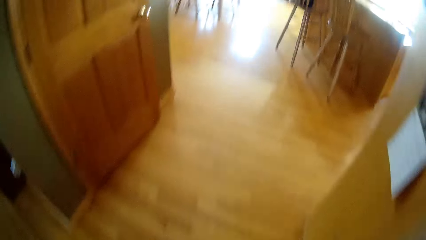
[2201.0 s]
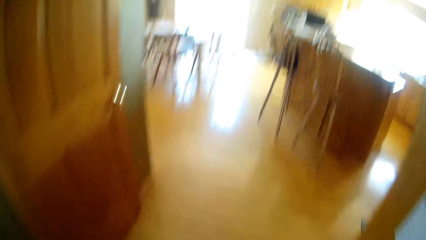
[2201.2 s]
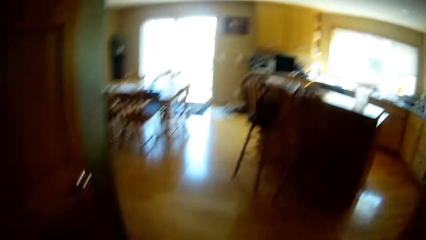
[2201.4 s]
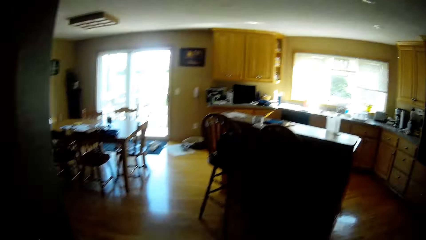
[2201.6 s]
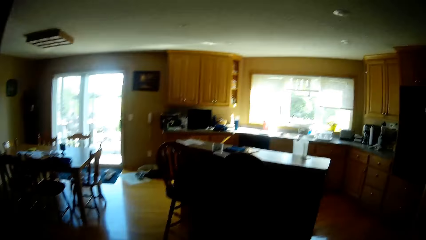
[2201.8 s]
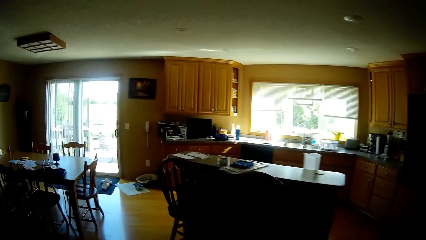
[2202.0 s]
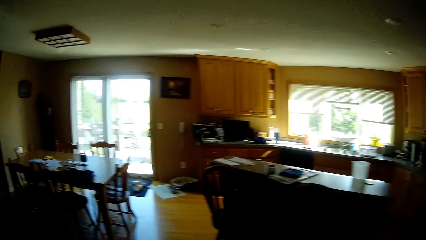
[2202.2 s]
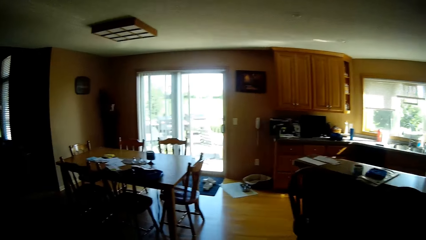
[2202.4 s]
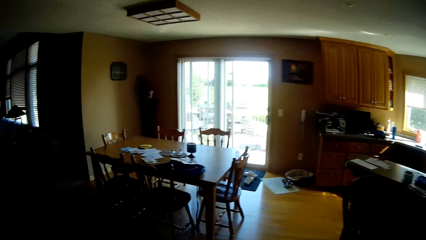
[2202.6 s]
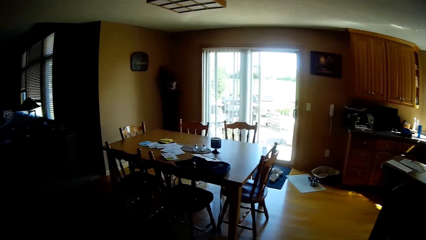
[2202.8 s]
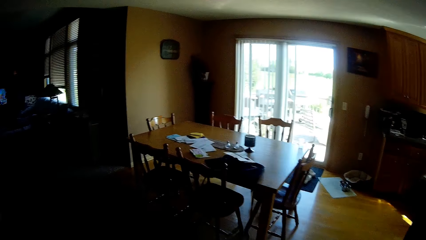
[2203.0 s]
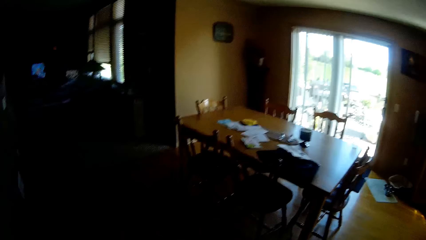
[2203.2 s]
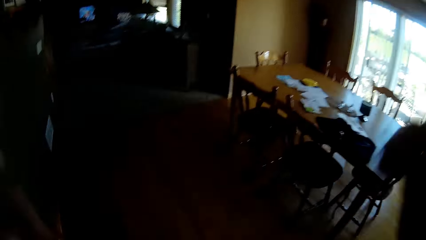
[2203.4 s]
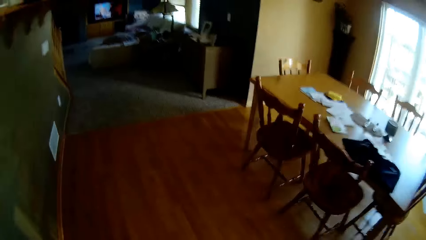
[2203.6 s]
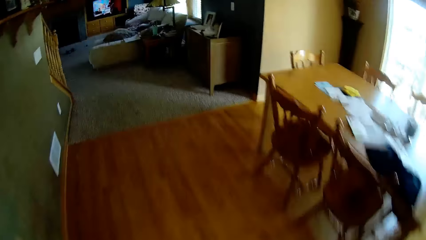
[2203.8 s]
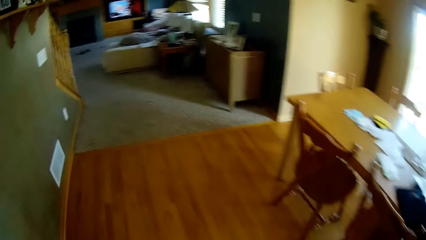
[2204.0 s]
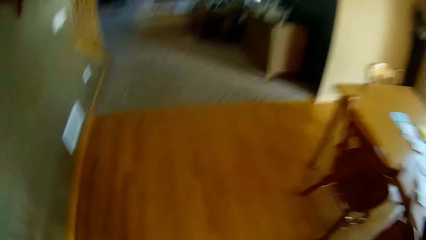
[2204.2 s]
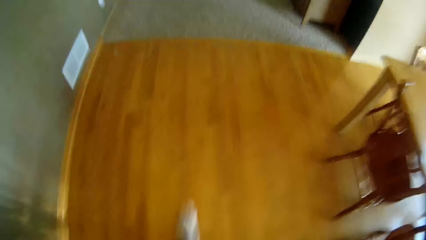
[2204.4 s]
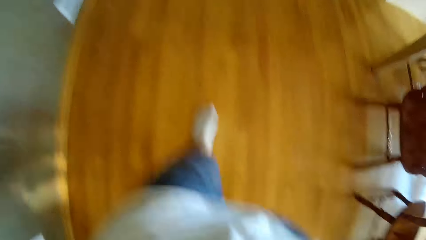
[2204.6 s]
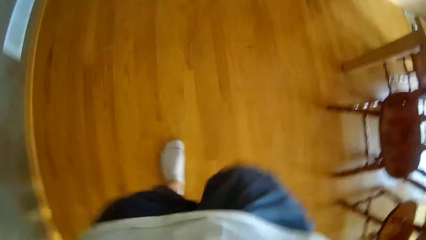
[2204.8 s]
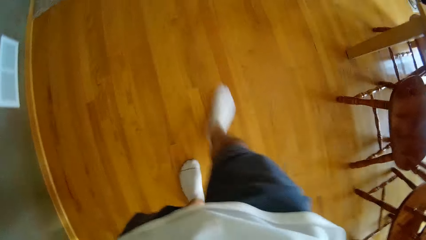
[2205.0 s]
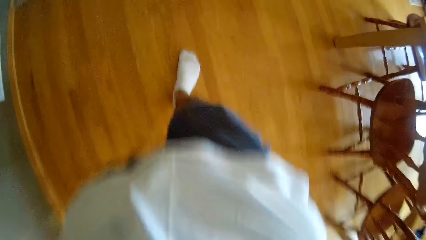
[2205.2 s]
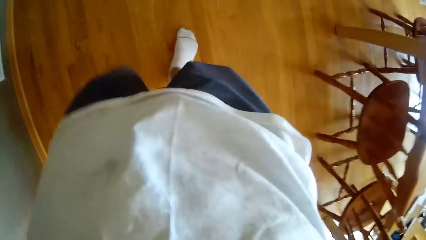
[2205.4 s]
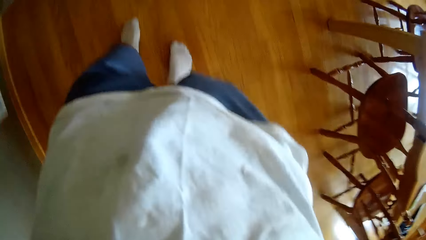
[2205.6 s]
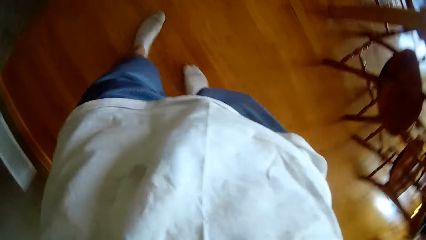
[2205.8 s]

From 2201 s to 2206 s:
The camera wearer lifts the right hand. He walks around. He adjusts the camera. He looks down at his feet.
